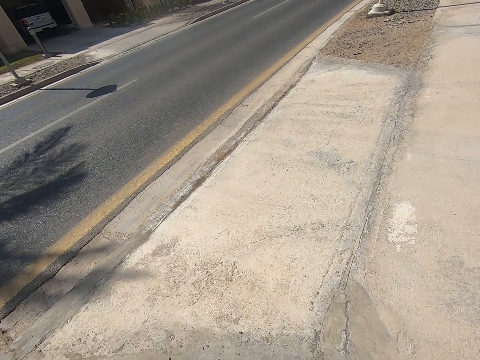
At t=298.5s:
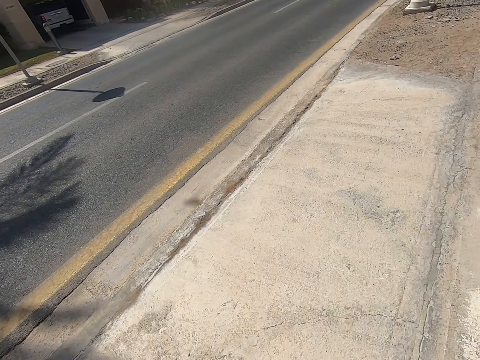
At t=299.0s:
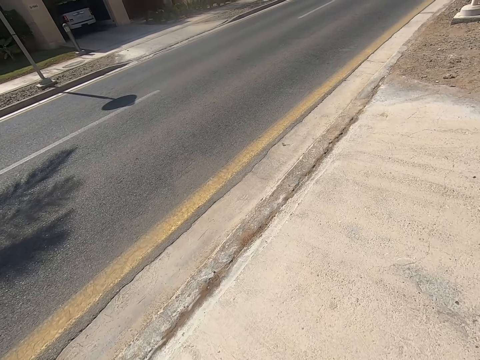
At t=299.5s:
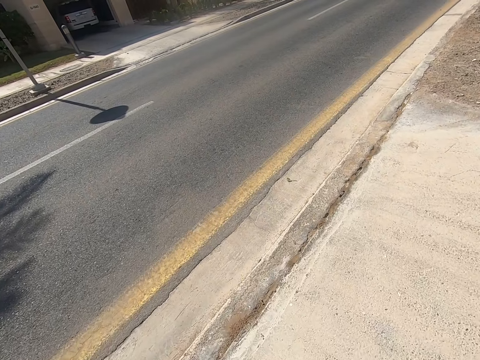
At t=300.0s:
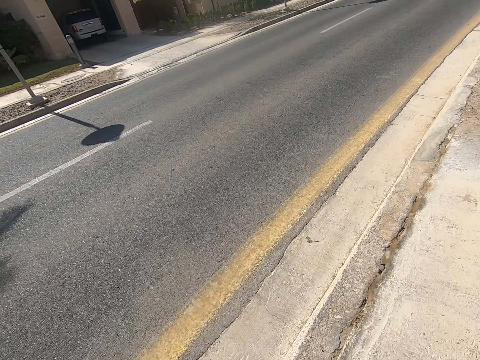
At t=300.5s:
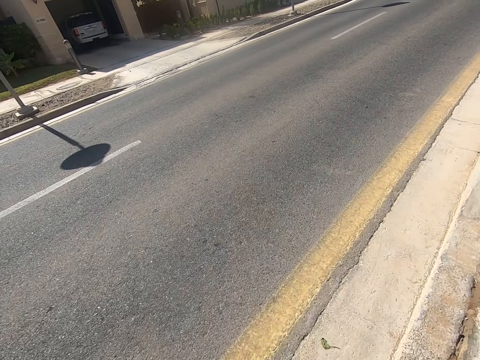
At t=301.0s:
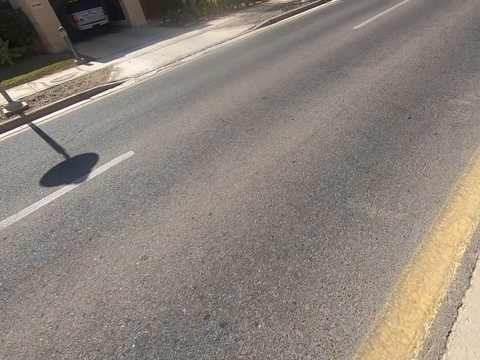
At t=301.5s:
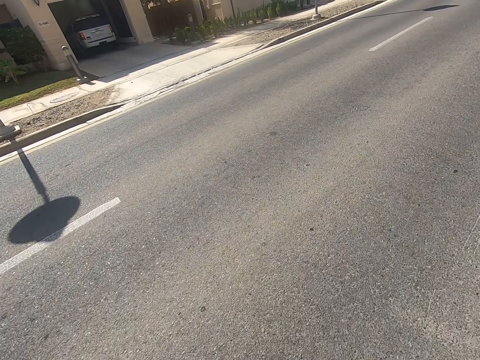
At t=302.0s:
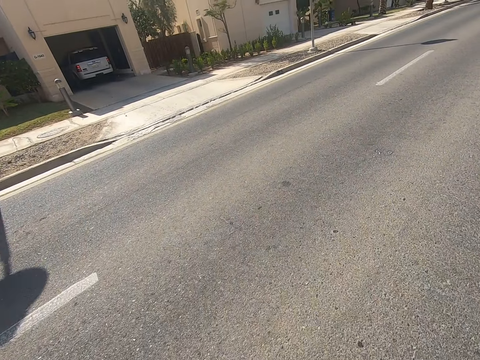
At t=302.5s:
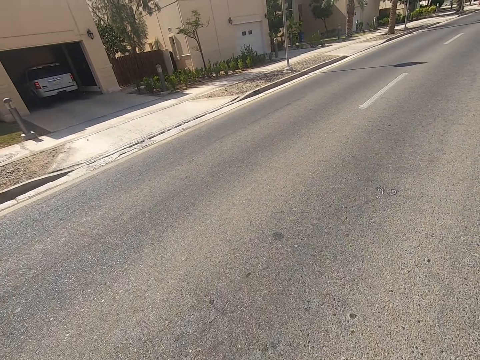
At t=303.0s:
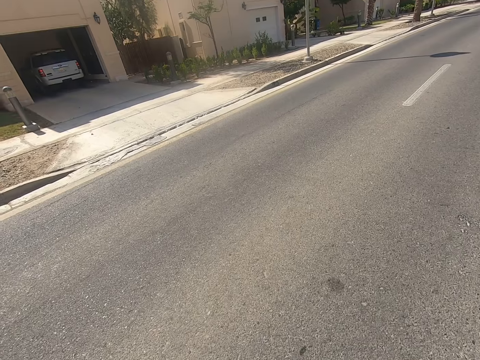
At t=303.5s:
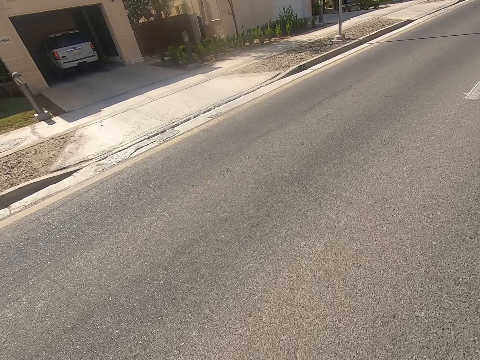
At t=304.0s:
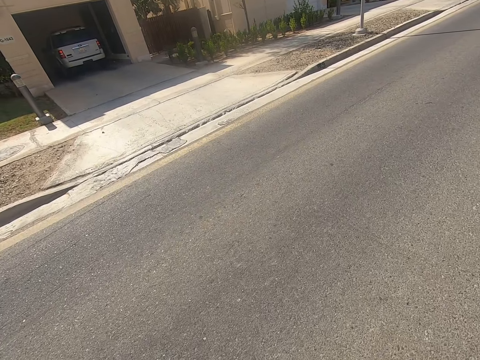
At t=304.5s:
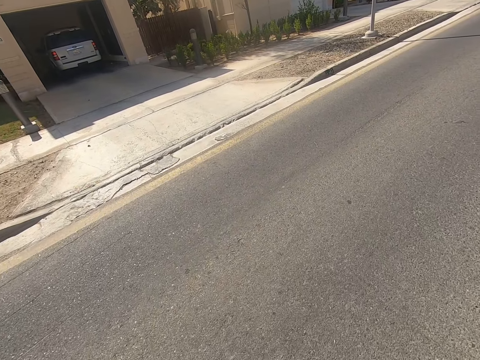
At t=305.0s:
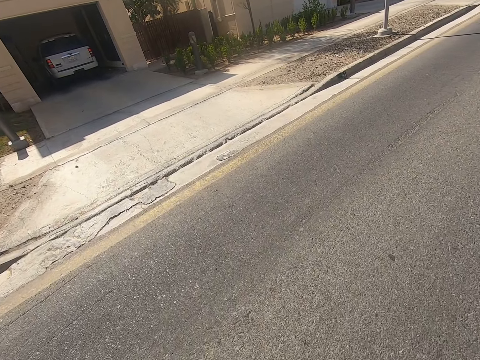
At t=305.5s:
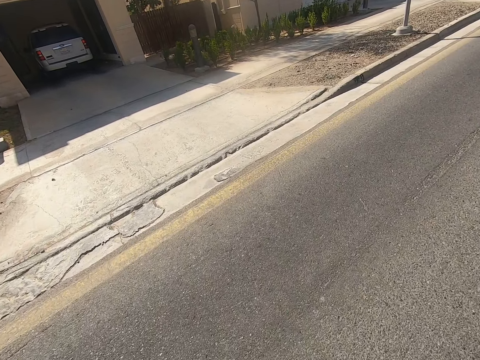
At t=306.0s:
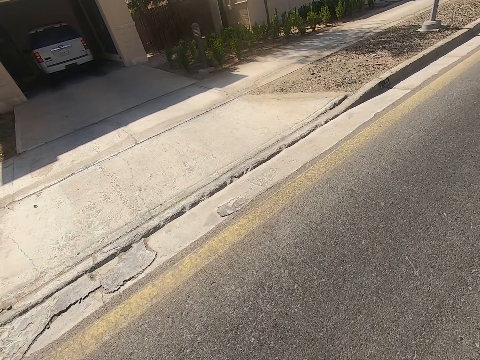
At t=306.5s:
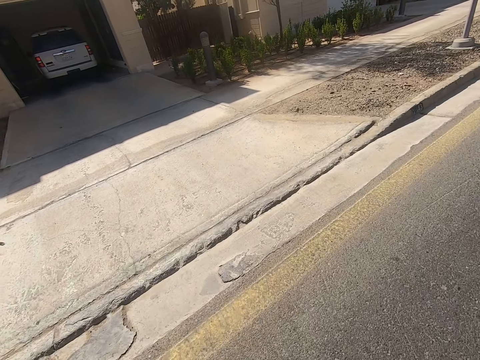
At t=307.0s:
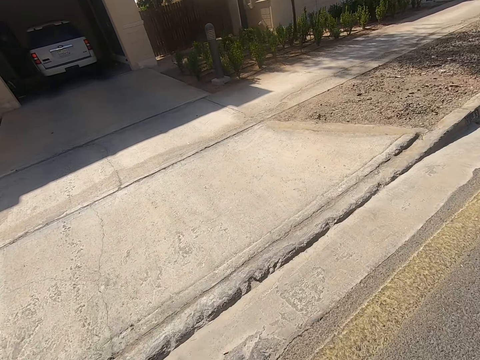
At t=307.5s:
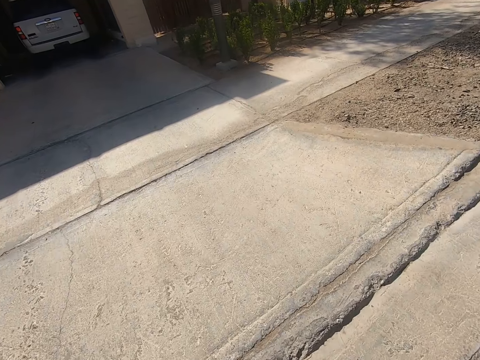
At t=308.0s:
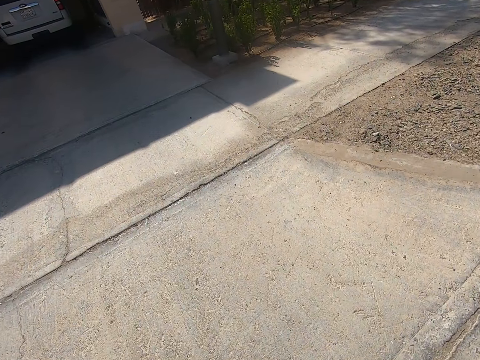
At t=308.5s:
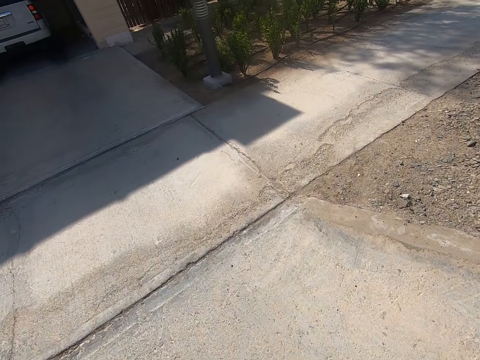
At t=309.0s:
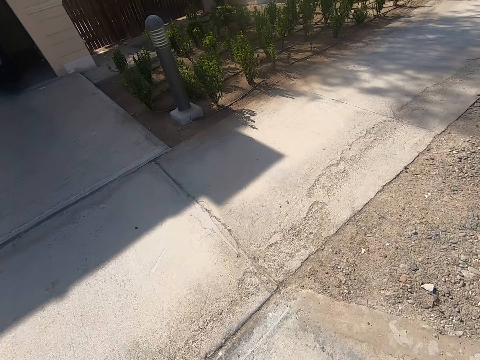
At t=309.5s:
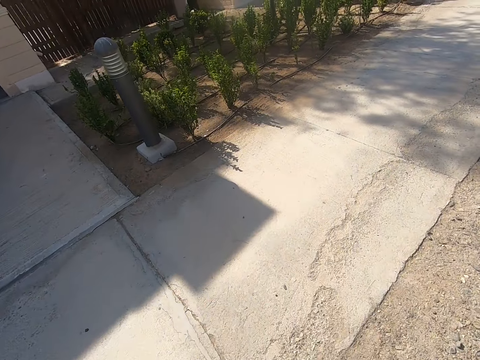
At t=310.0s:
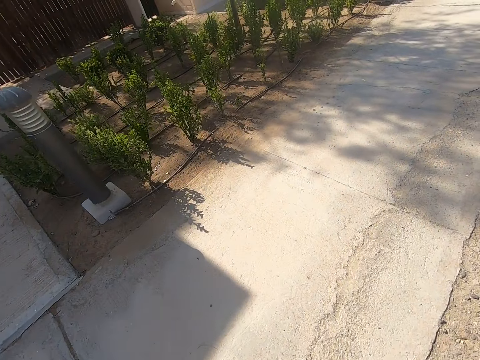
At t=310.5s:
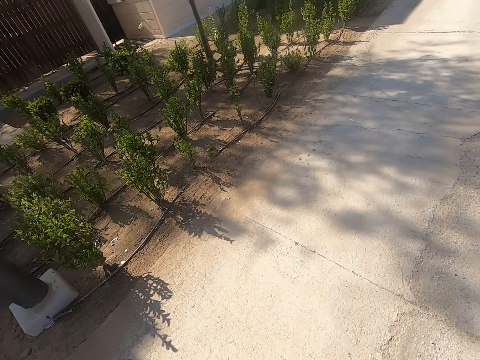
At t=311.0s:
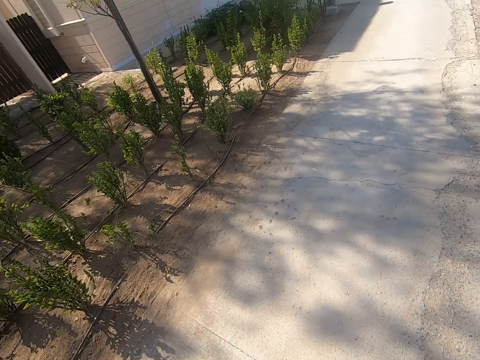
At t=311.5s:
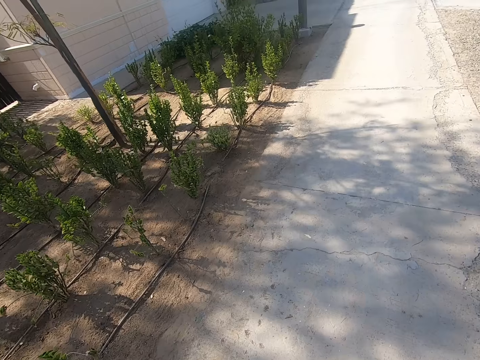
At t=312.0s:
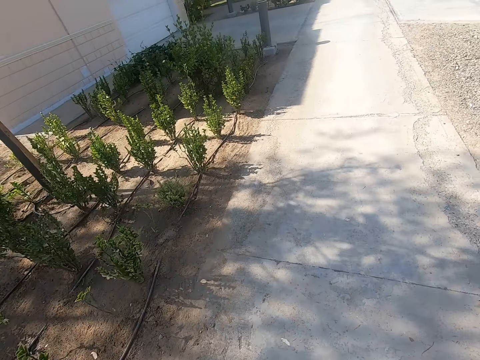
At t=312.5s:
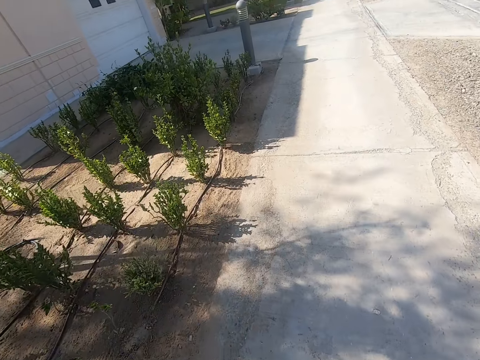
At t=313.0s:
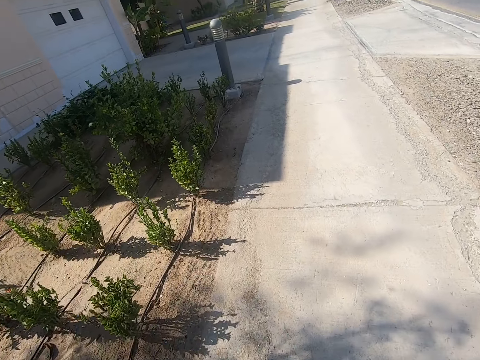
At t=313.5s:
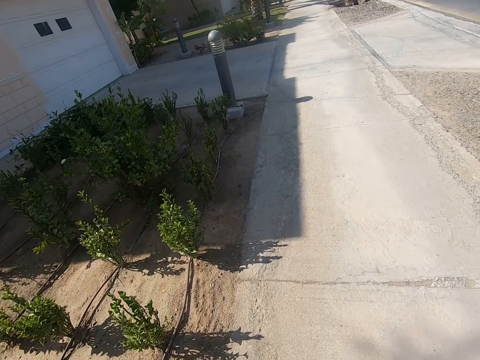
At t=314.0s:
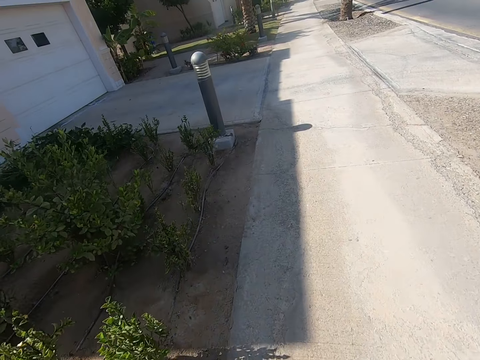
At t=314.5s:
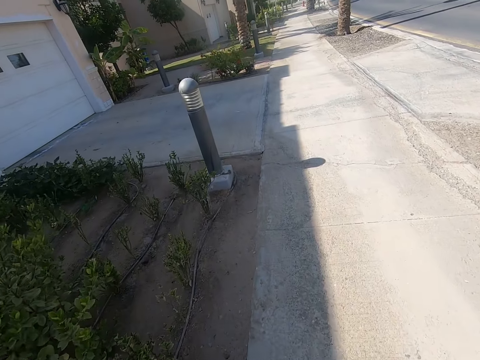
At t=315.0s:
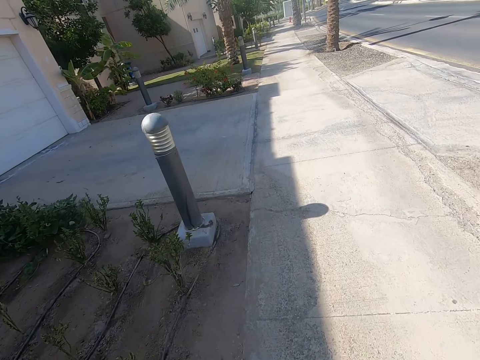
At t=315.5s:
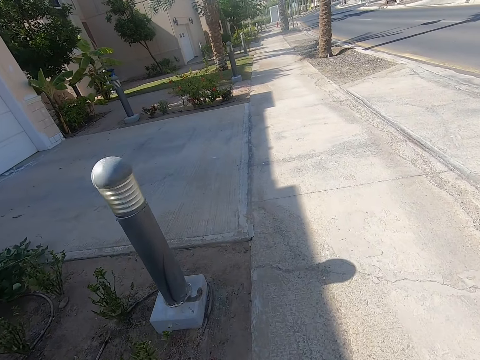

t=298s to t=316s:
The camera wearer crosses the road. They walk forward on the sidewalk.

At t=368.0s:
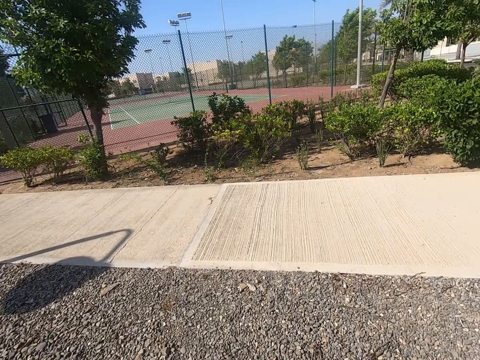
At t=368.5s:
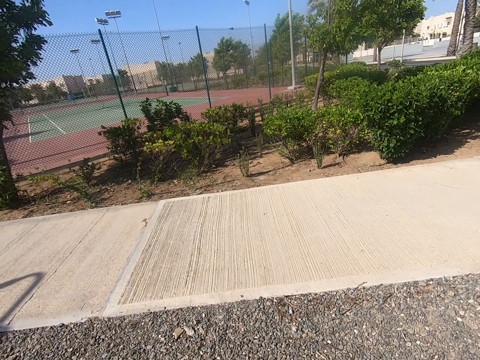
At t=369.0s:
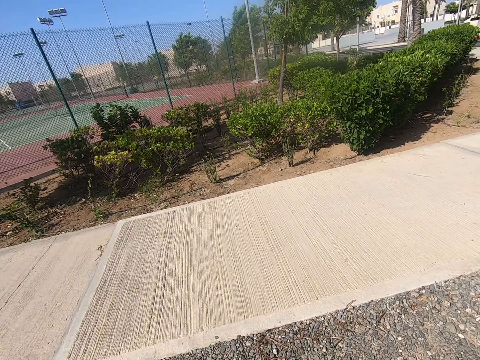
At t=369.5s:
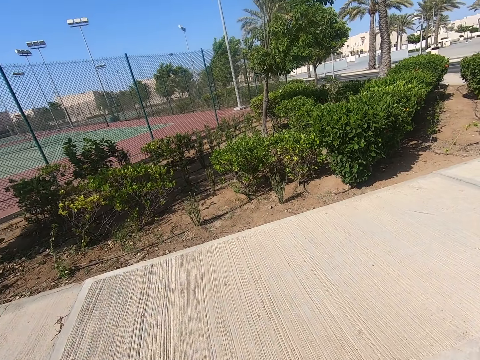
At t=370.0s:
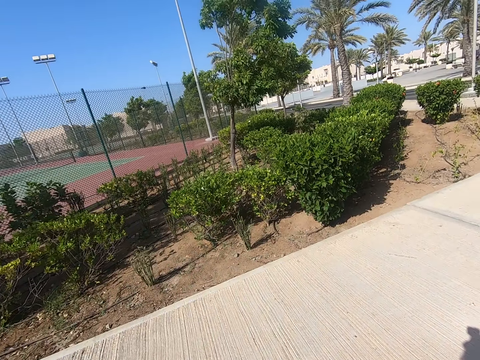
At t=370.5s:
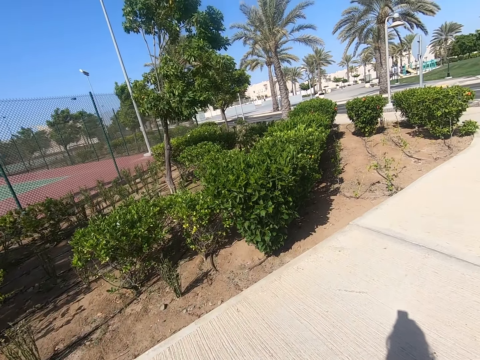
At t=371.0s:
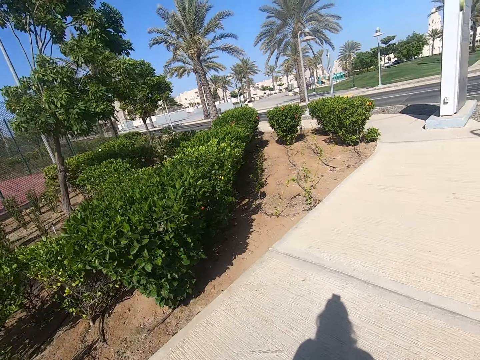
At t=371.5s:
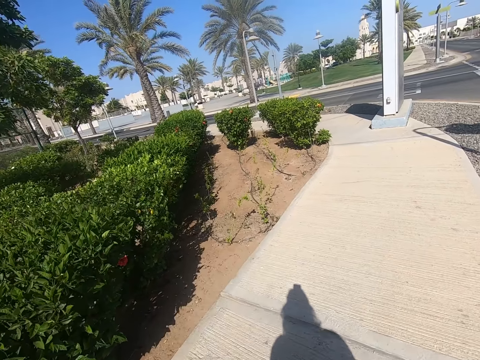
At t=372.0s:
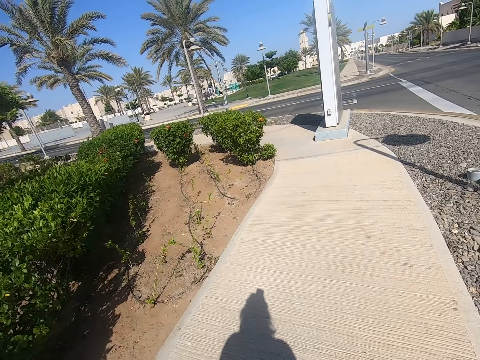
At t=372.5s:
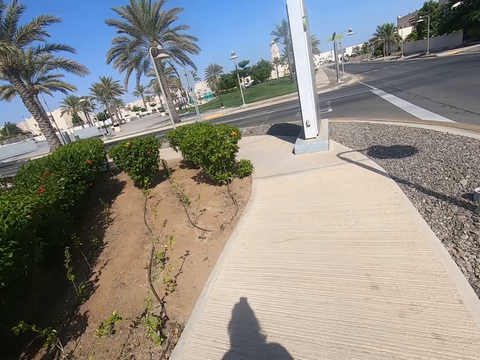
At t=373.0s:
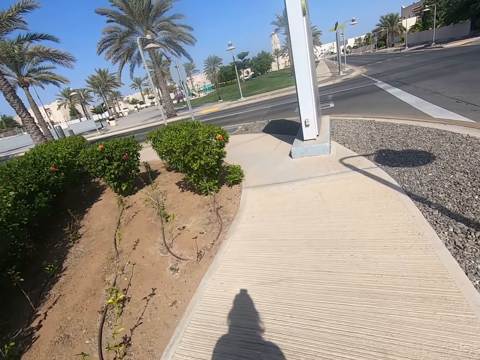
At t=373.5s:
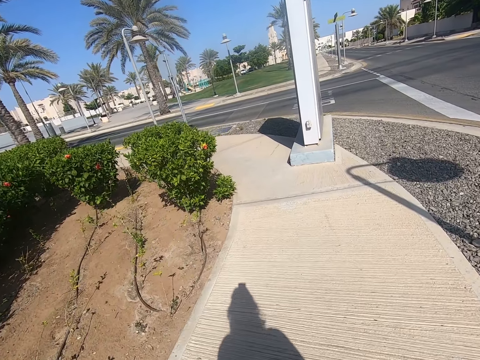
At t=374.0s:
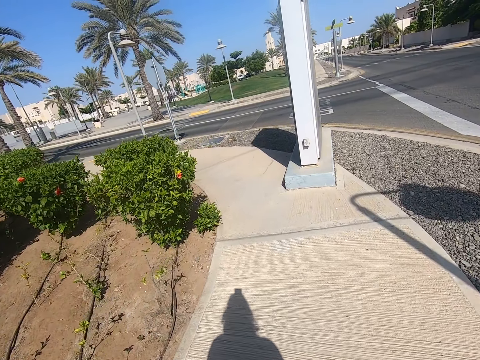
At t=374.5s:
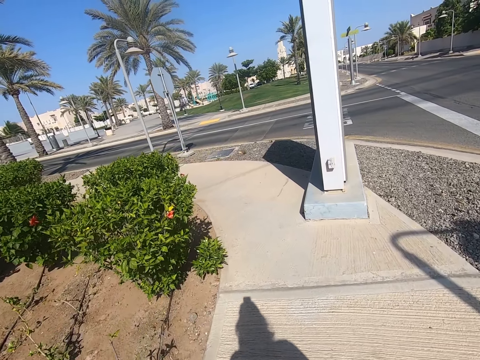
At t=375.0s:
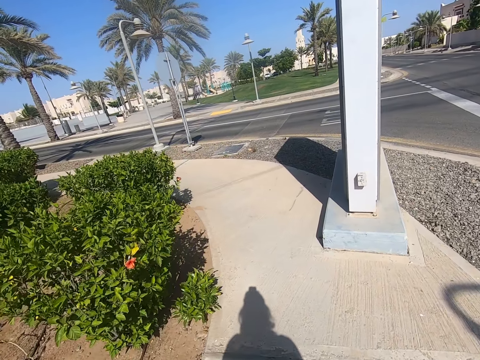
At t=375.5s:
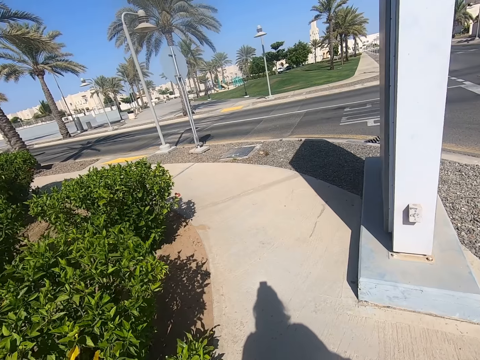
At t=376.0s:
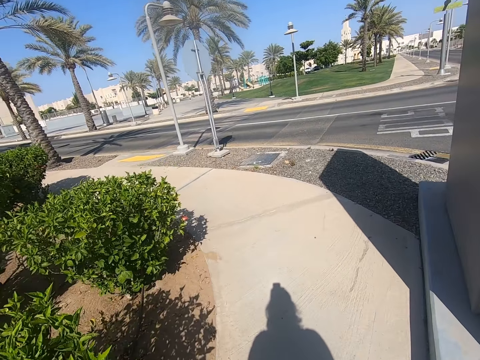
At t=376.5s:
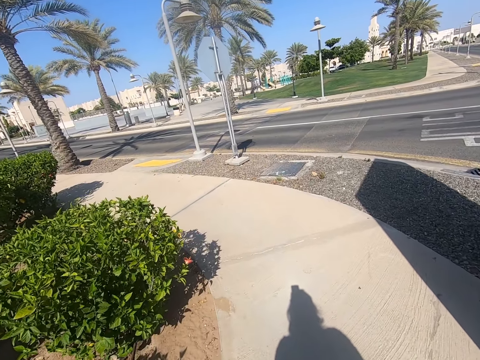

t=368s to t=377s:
The camera wearer turns to the right. They walk forward on the sidewalk.
